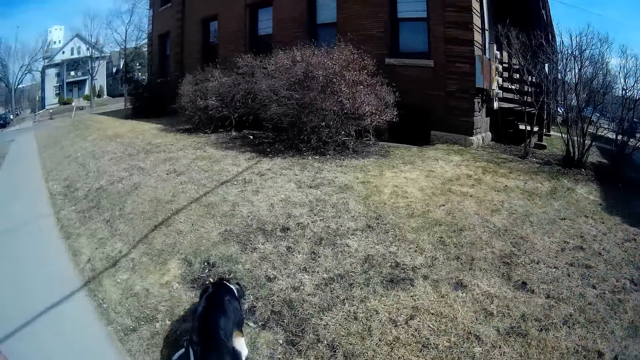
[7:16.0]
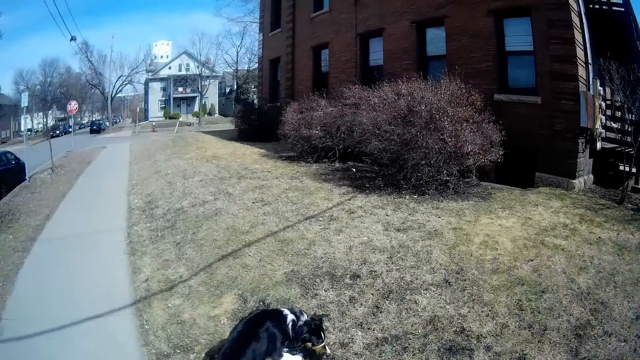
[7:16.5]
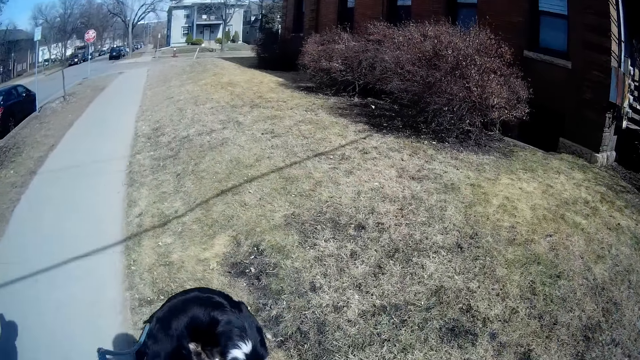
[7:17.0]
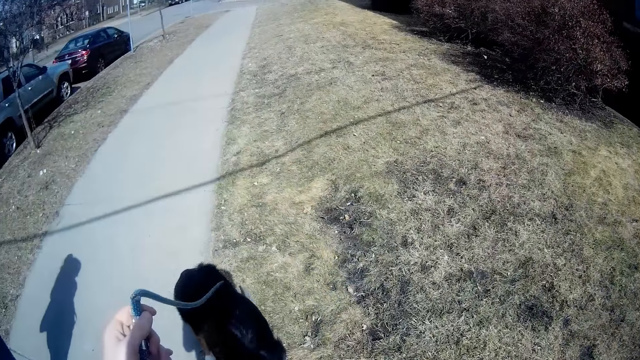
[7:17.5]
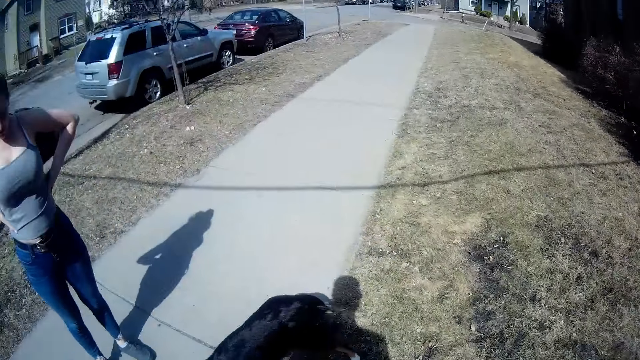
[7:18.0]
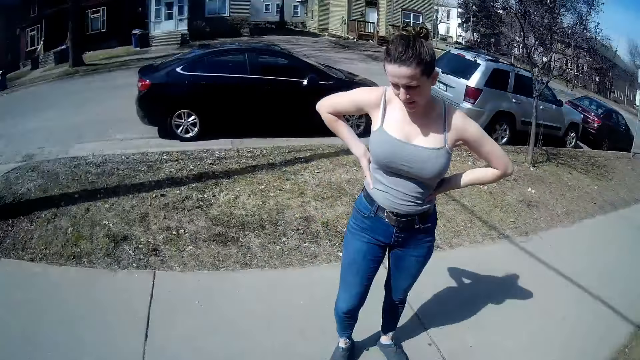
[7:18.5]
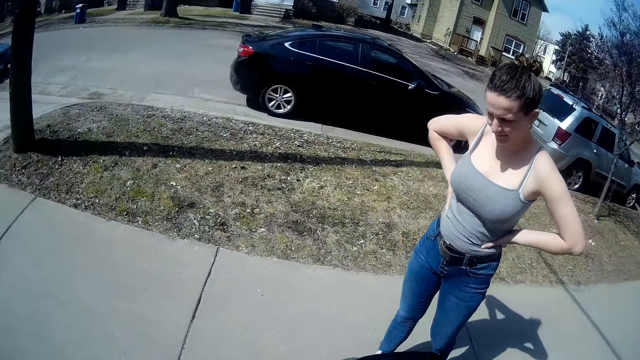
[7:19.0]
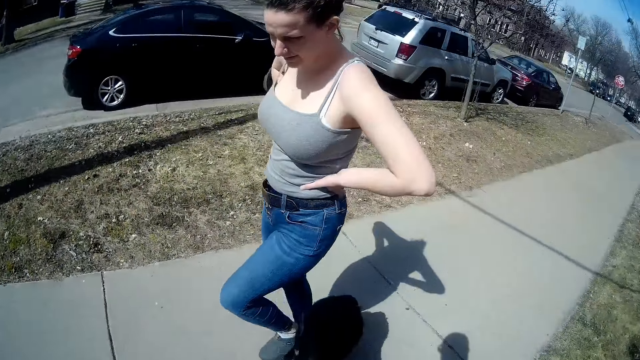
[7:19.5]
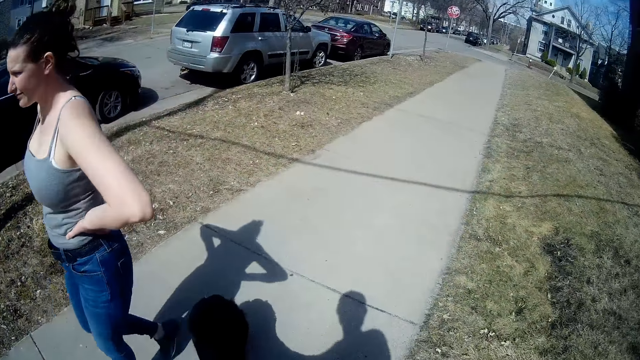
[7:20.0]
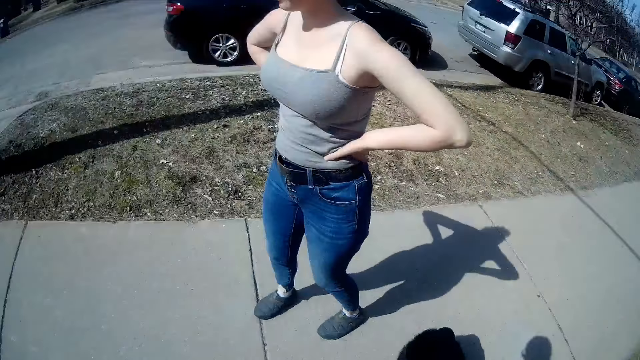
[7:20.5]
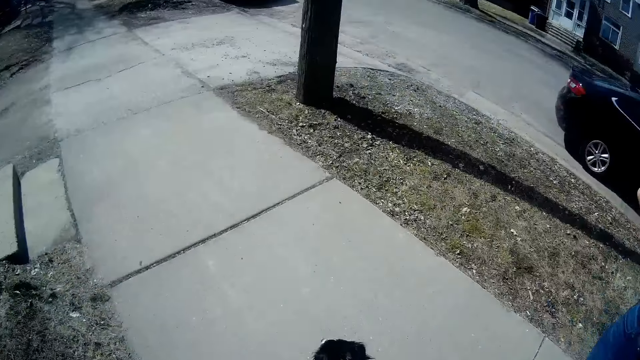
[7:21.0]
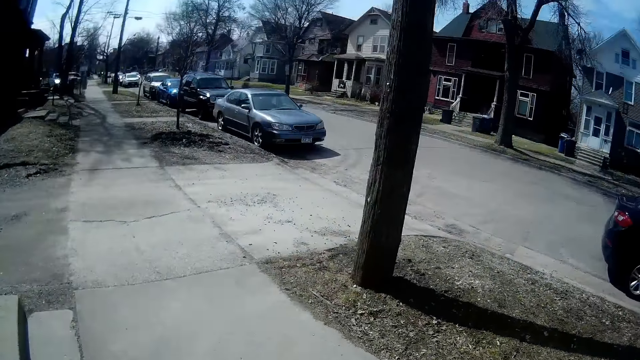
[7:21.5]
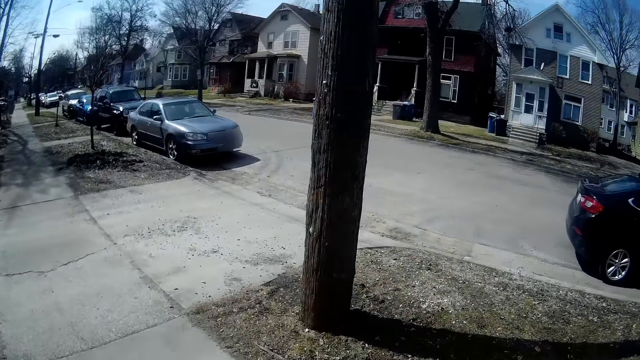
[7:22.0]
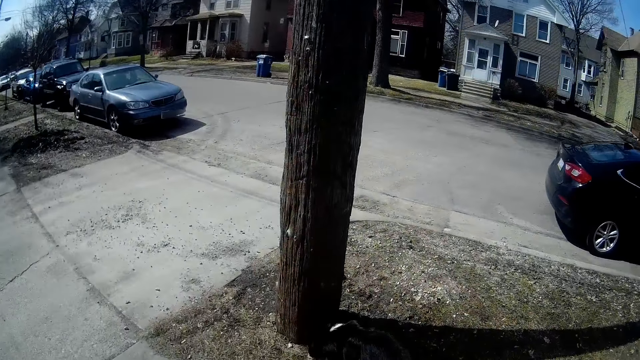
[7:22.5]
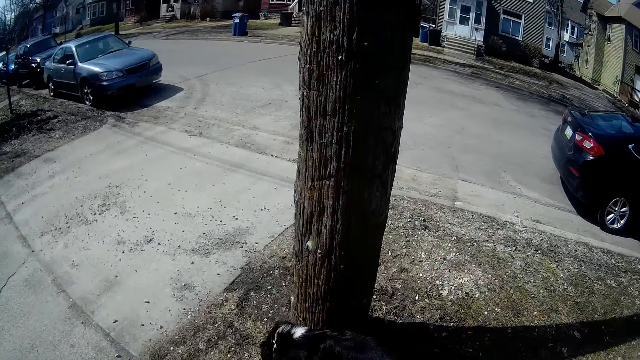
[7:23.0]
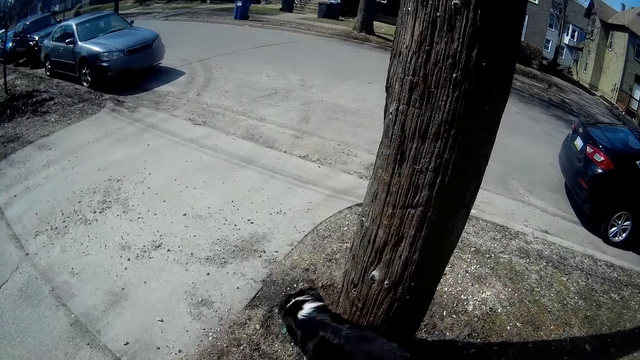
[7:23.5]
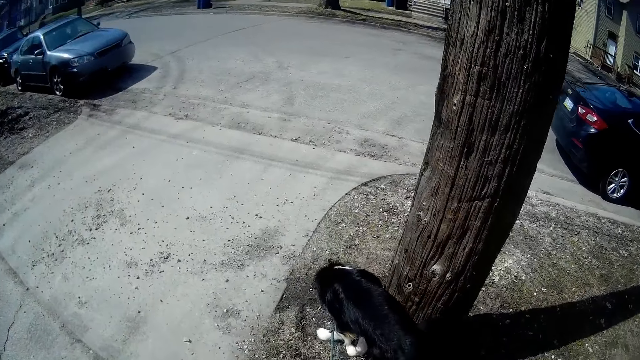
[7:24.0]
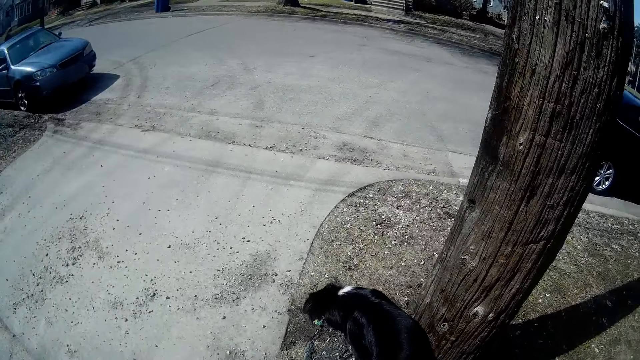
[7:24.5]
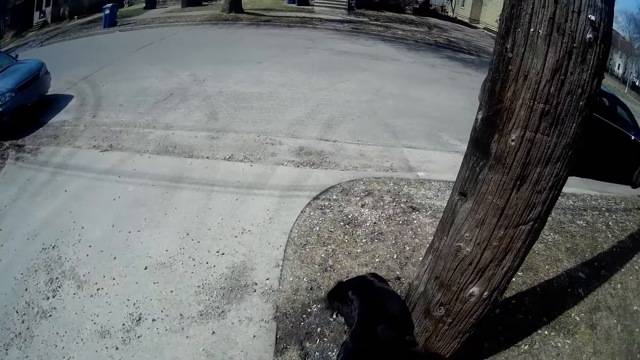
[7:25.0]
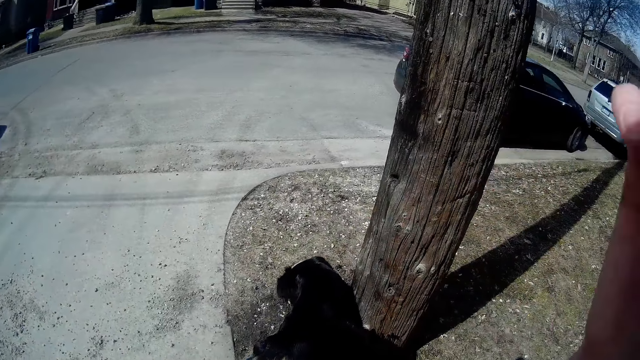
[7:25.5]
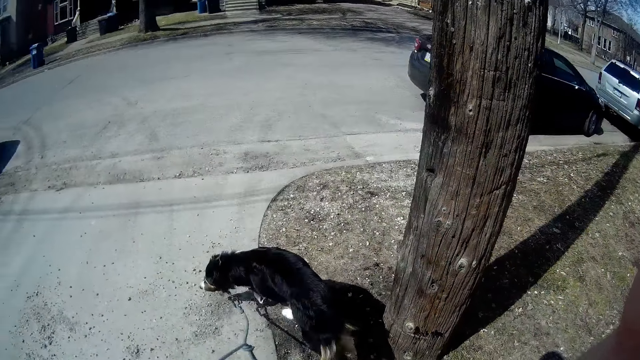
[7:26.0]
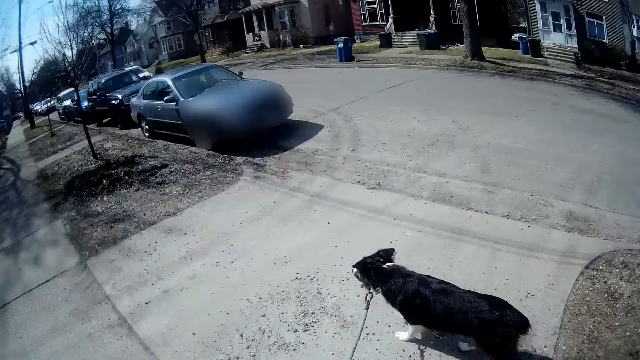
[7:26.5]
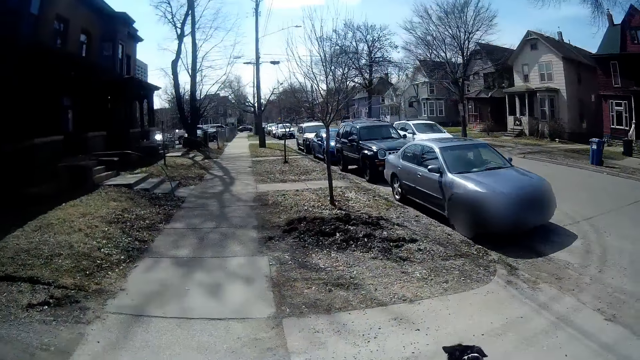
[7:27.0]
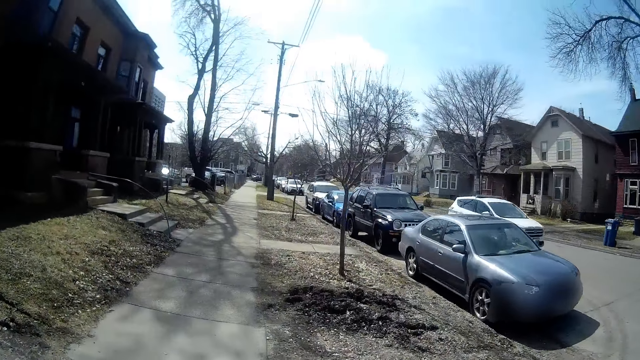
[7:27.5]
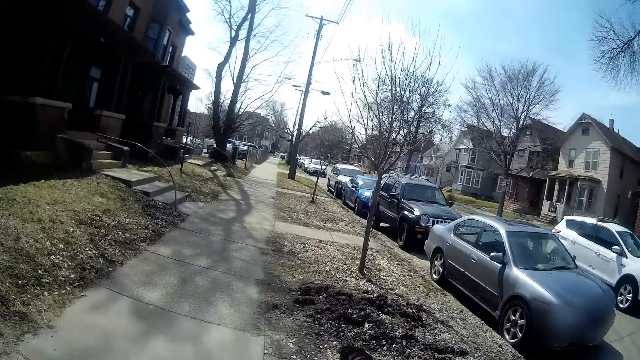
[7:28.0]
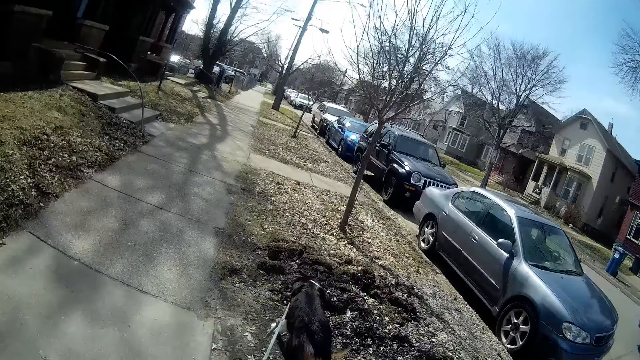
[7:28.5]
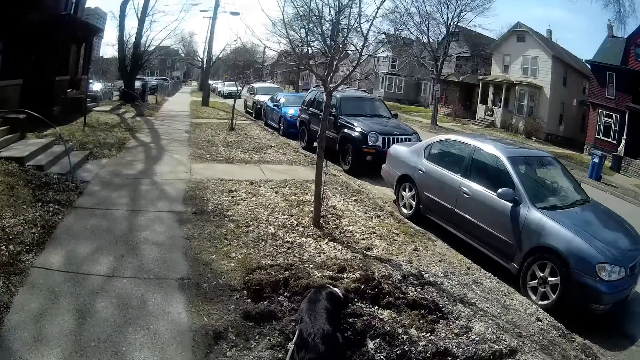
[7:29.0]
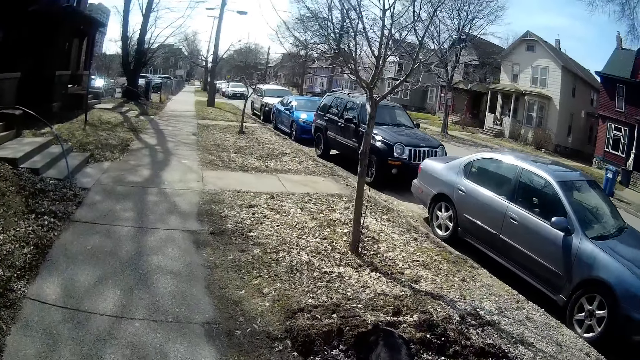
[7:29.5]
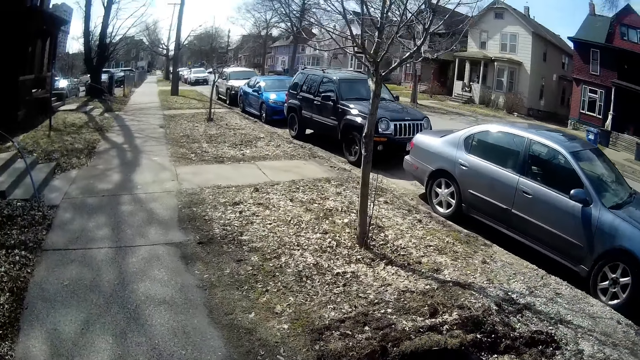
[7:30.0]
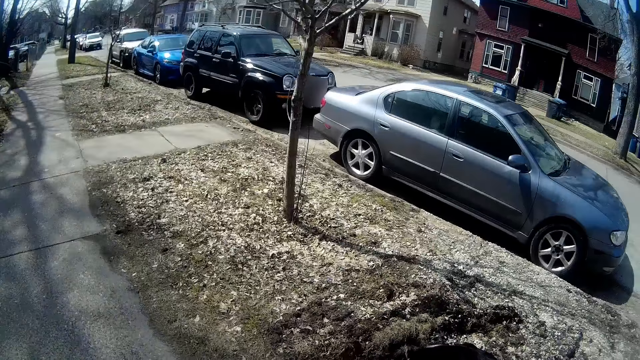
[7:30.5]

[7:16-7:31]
The camera wearer looks around. A man stares at the dog. The camera wearer walks. They stop. They touch the camera. They walk along the pavement.

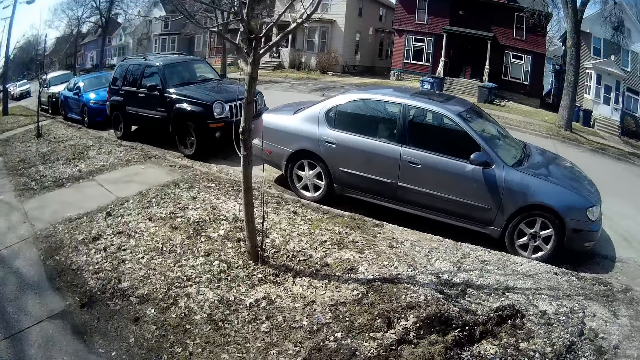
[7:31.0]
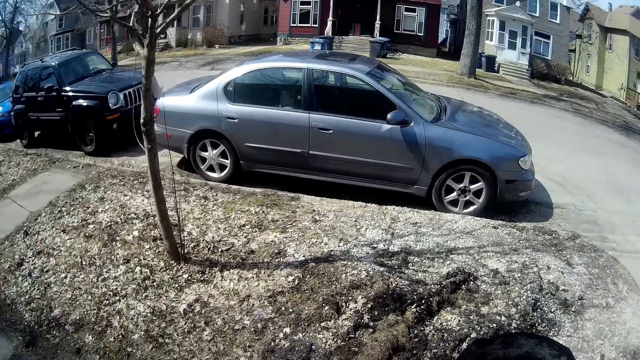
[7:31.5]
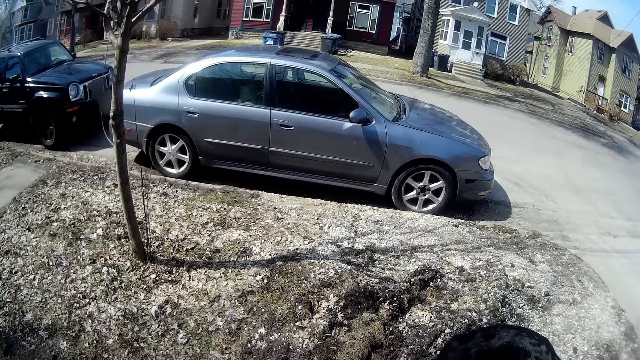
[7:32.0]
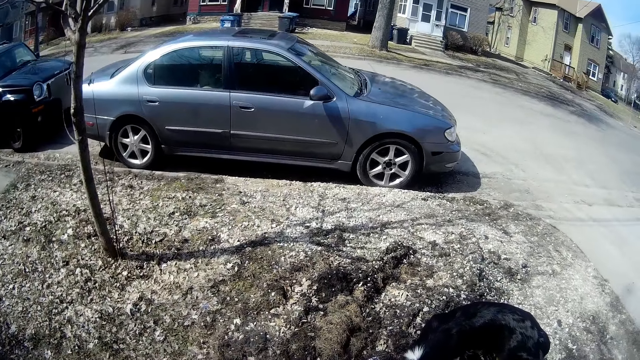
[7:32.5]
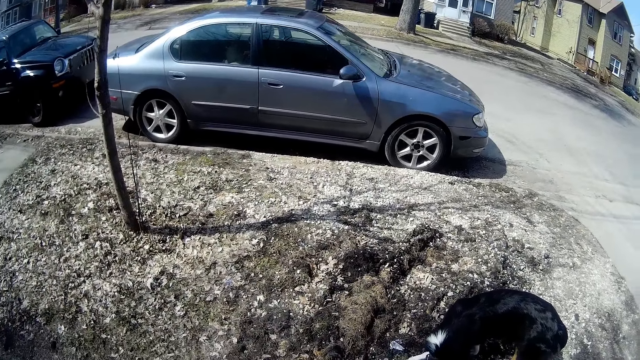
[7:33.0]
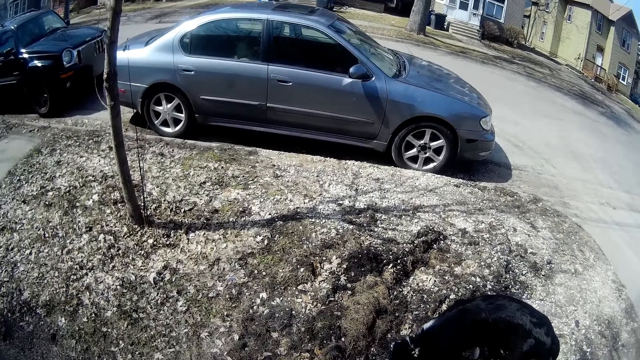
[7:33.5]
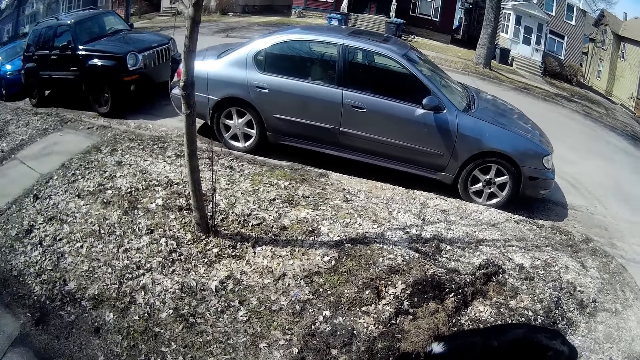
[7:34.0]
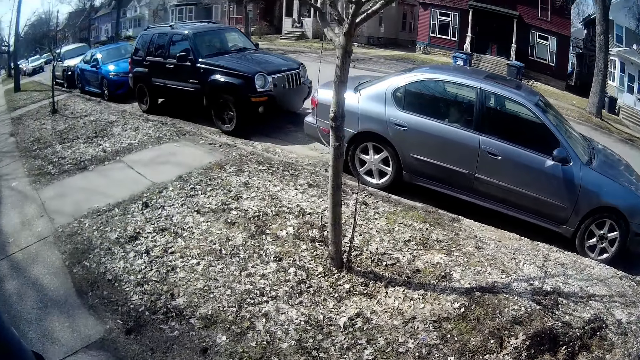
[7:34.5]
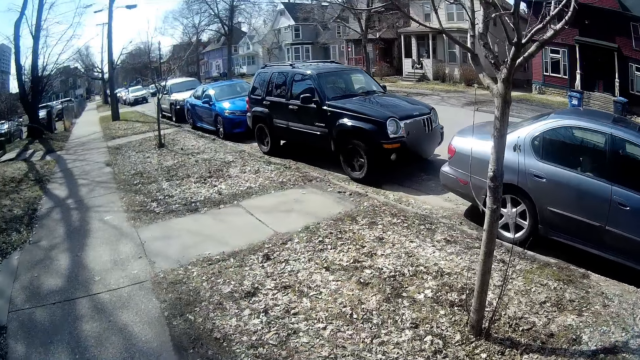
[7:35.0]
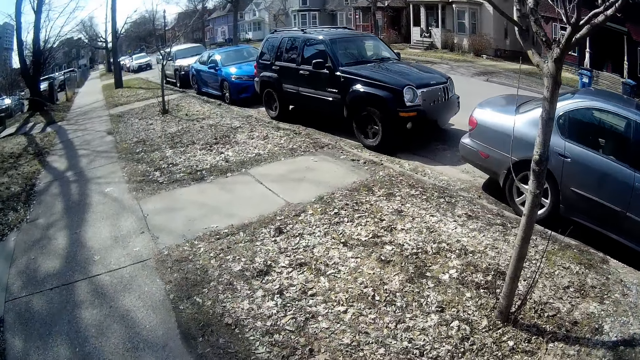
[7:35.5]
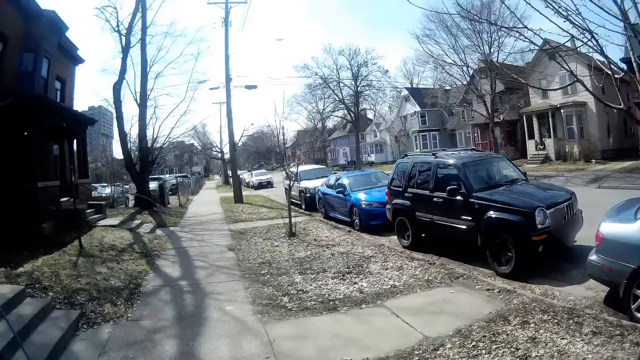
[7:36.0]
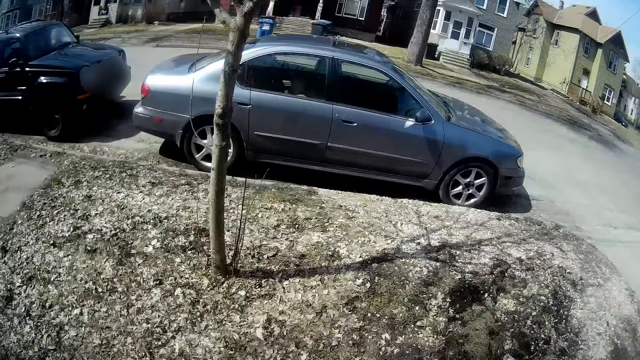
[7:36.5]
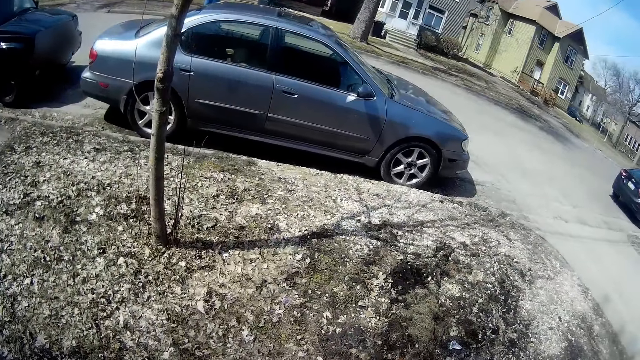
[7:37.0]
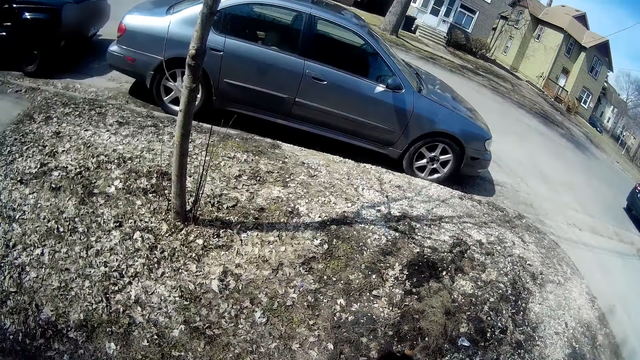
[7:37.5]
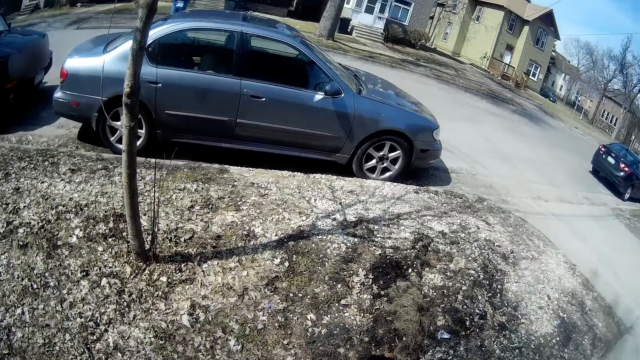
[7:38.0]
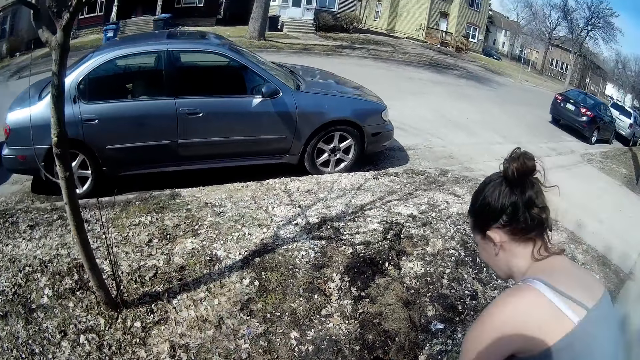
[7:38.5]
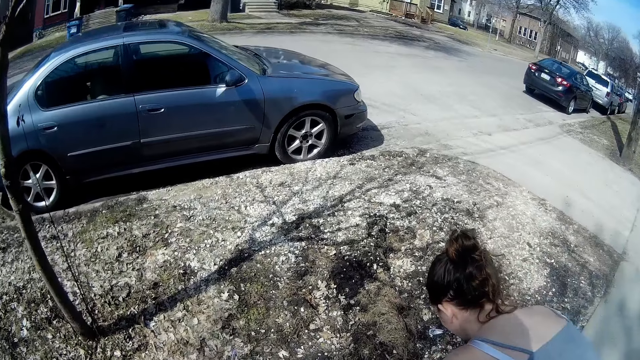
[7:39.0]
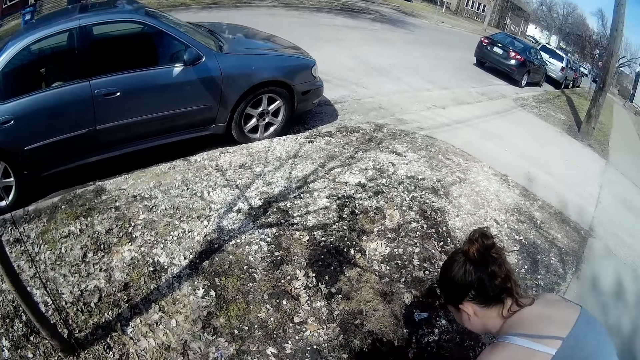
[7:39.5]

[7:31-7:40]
The camera wearer stops. They look around. They stare at the dog. They walk. They look around.
